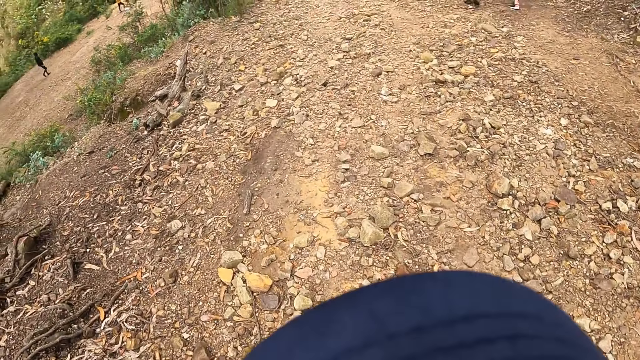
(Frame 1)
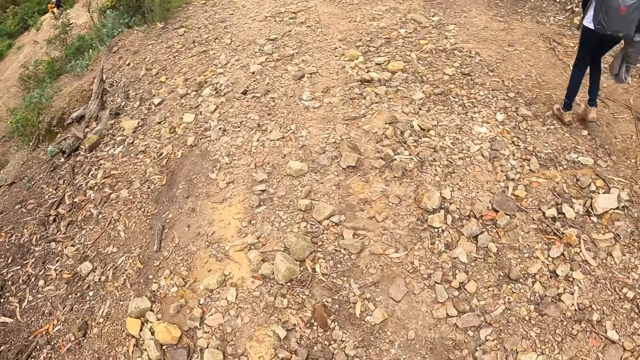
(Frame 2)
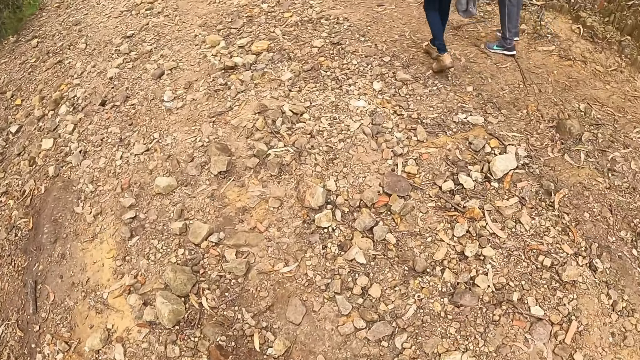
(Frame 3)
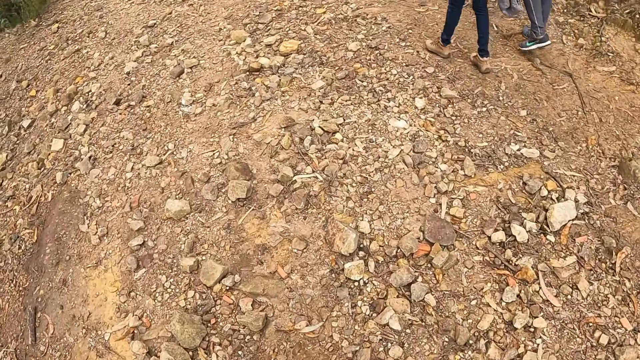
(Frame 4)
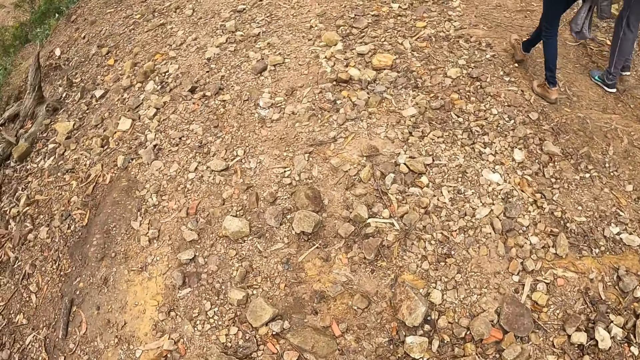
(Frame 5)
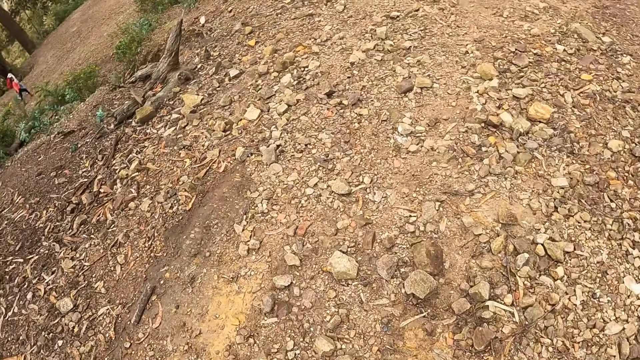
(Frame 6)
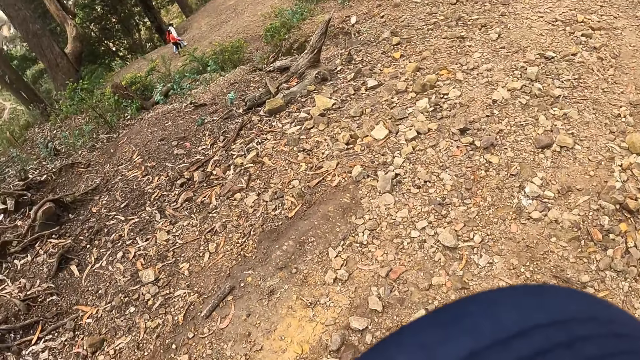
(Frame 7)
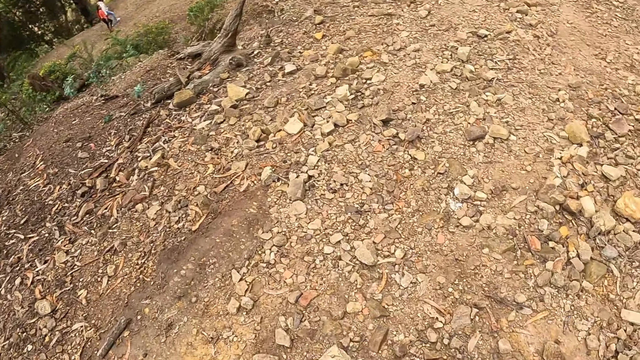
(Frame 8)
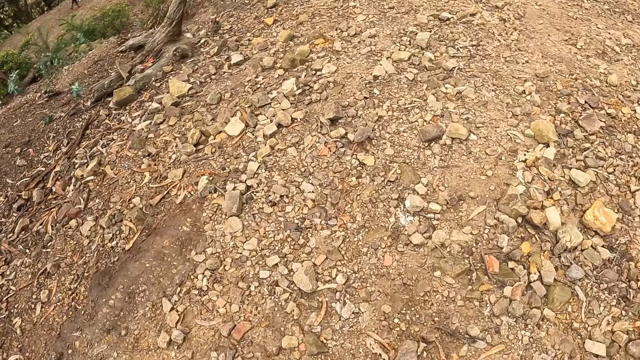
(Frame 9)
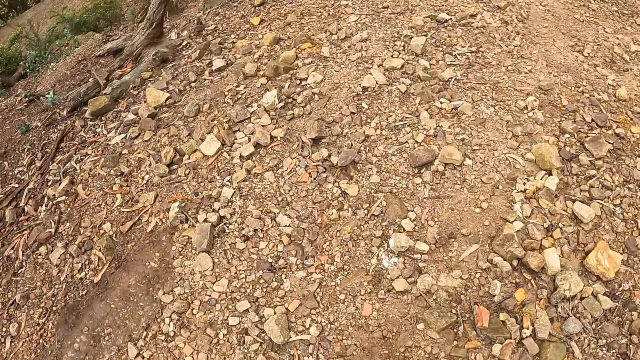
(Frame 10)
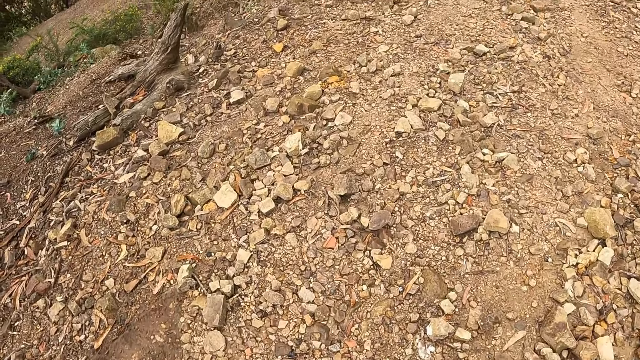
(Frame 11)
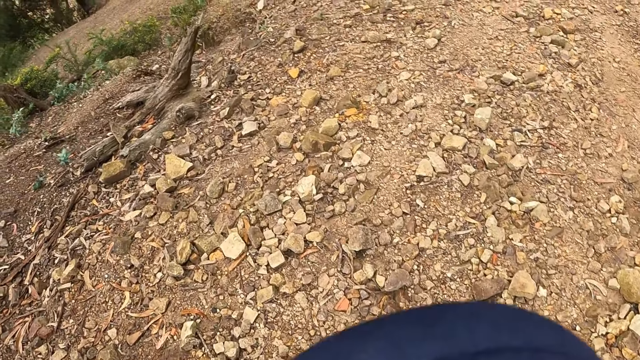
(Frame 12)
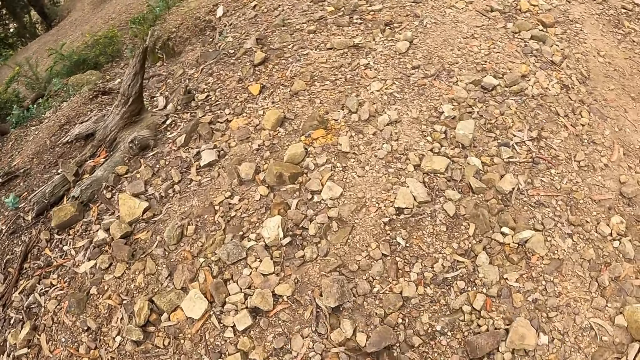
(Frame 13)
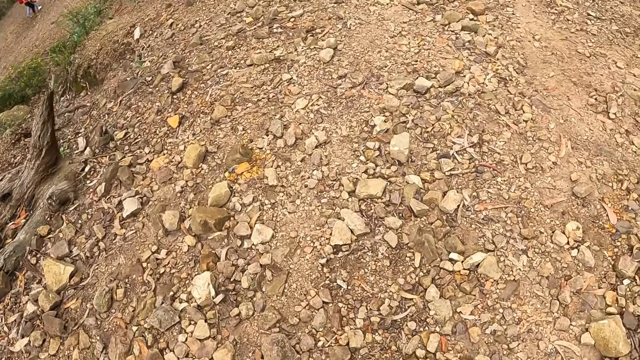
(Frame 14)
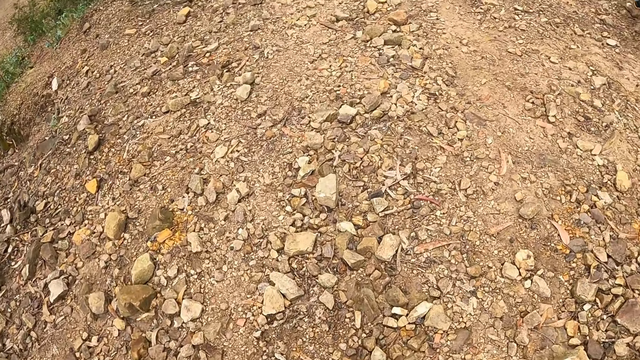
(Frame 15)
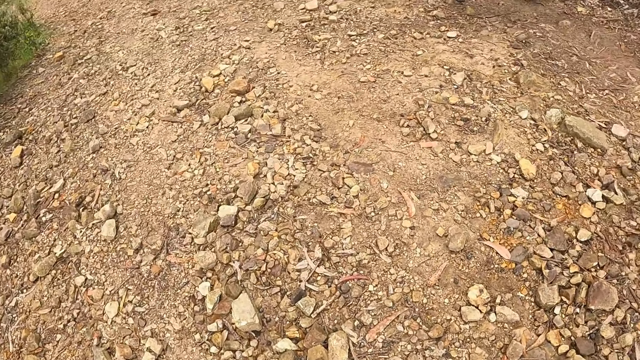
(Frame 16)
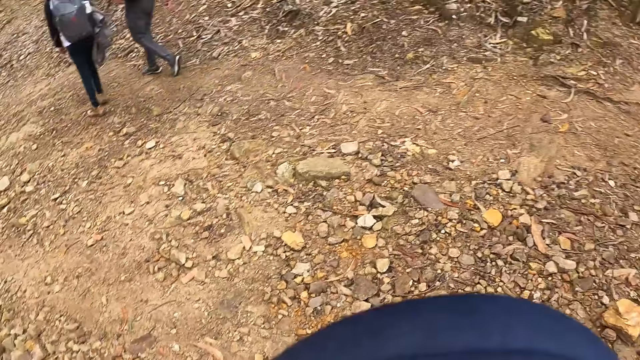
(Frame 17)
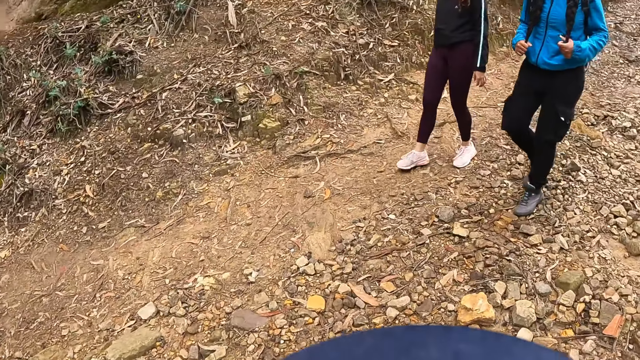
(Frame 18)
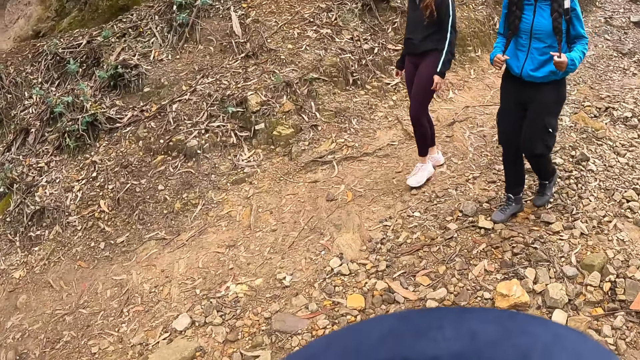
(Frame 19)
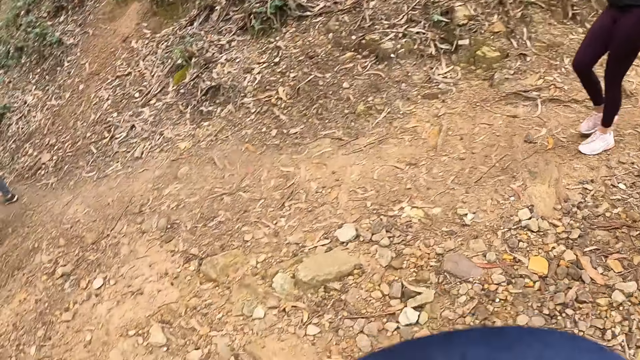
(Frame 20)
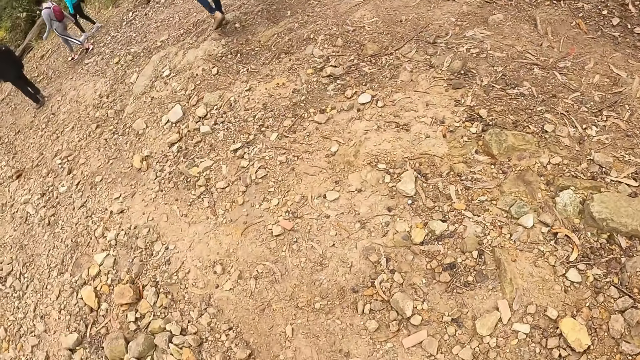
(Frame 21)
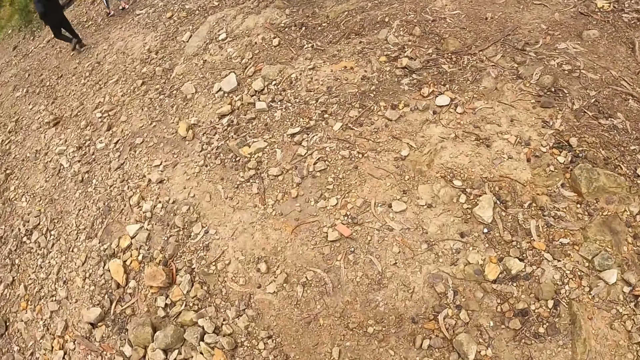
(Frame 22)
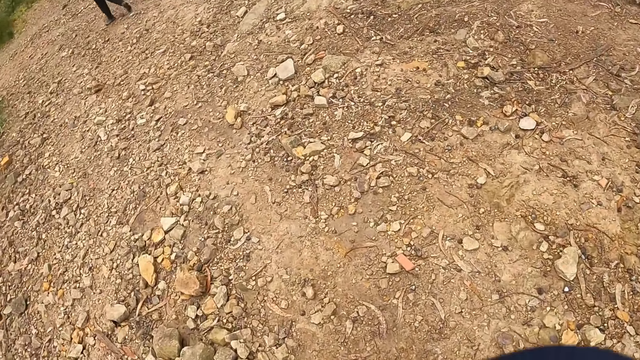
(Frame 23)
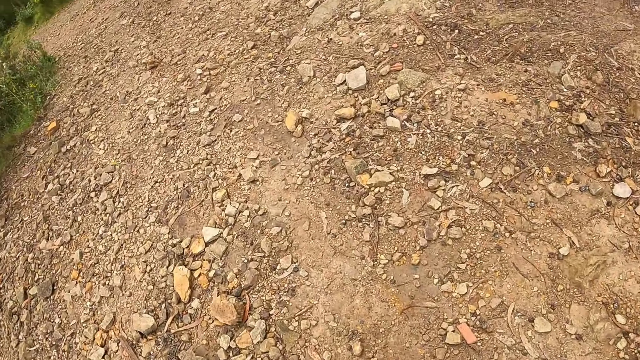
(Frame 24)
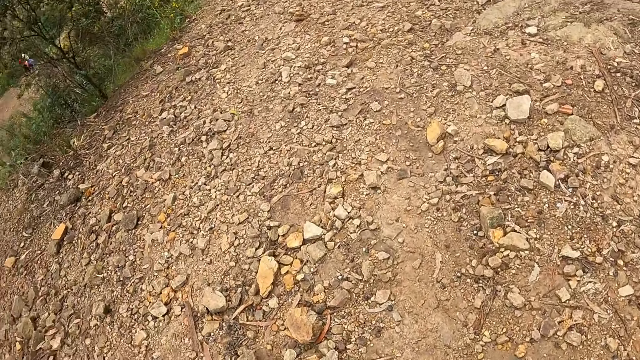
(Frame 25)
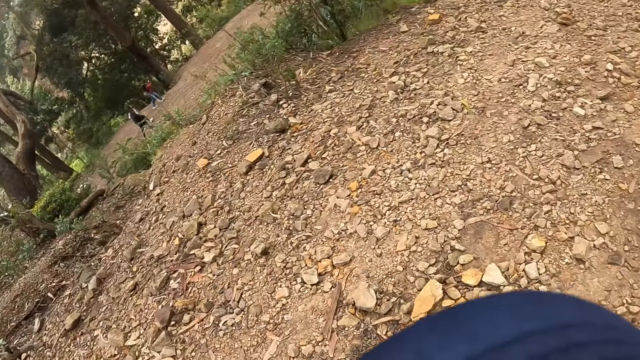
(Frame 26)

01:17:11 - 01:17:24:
A woman walks. The camera wearer walks. Another woman walks.

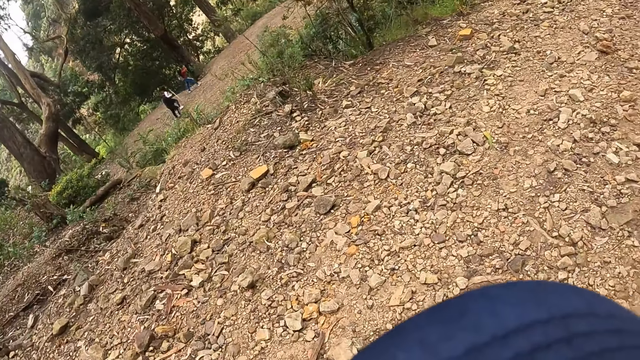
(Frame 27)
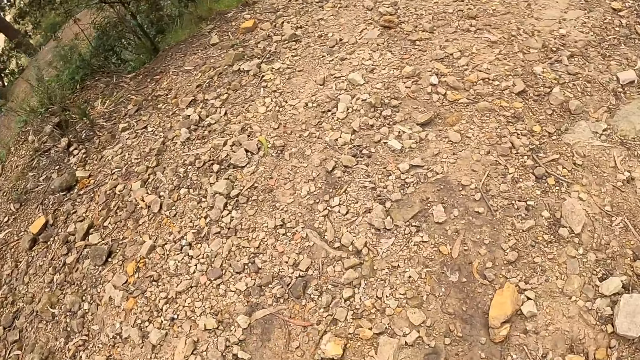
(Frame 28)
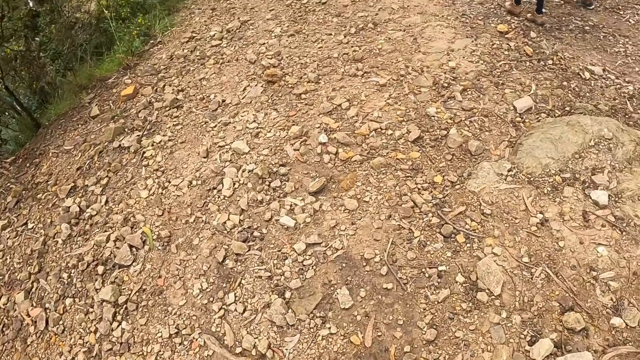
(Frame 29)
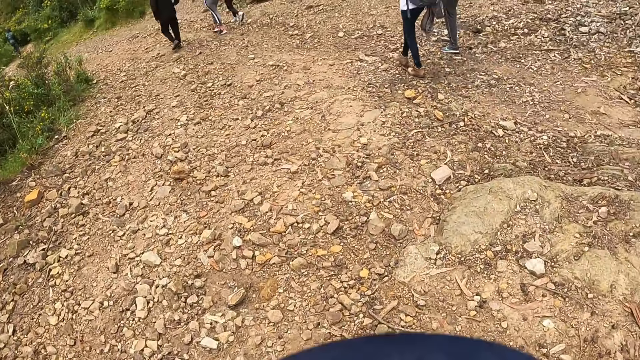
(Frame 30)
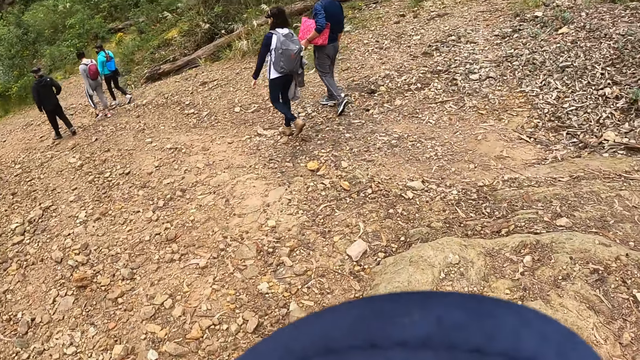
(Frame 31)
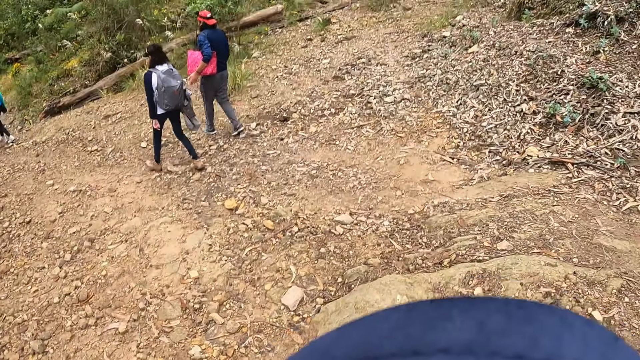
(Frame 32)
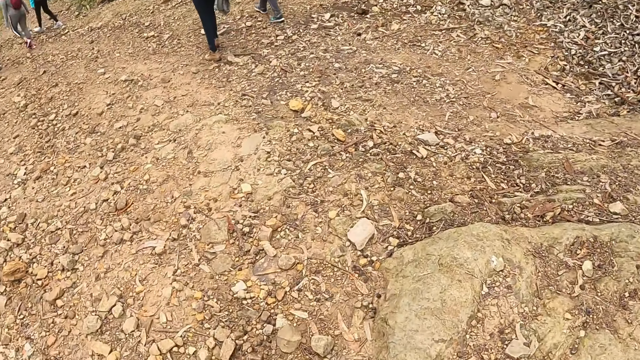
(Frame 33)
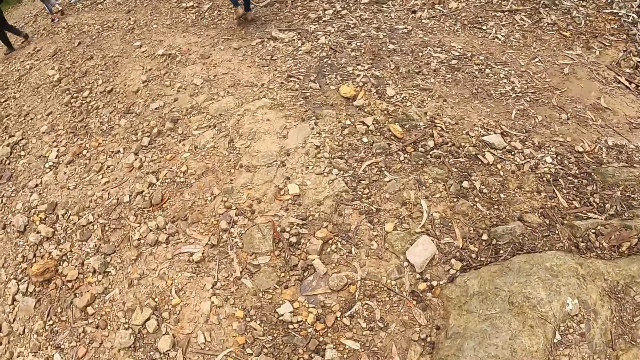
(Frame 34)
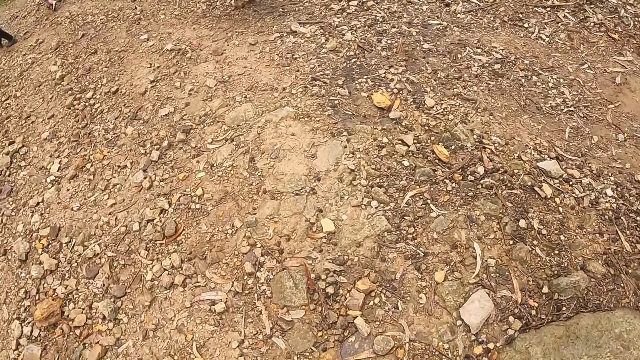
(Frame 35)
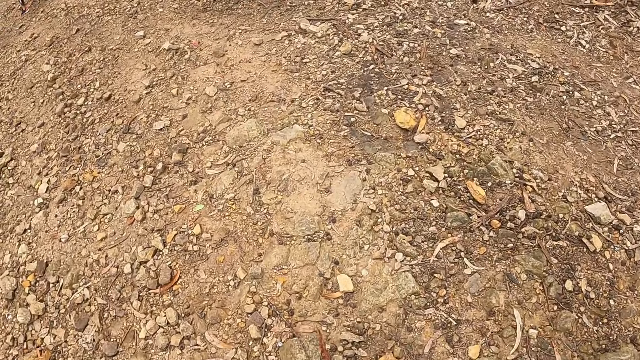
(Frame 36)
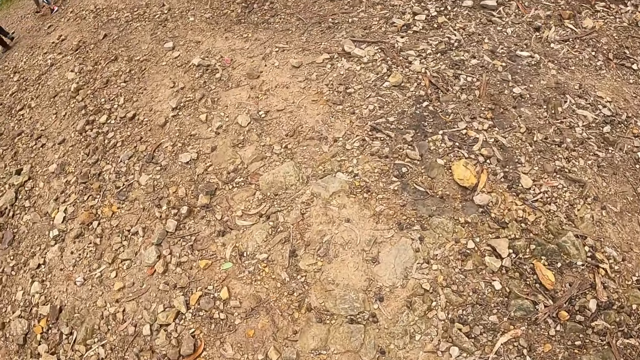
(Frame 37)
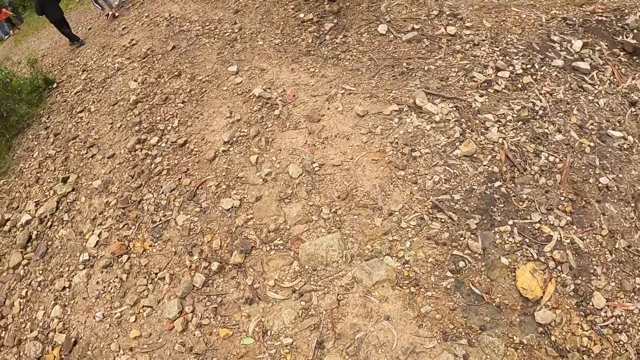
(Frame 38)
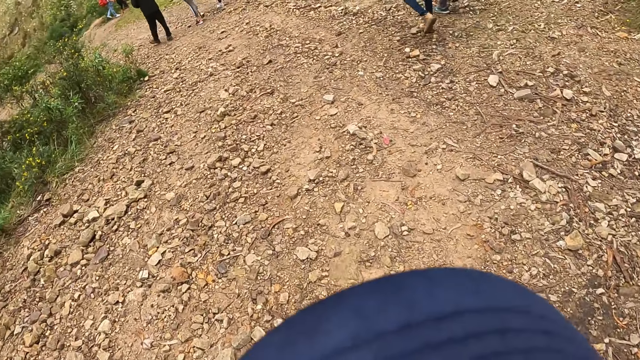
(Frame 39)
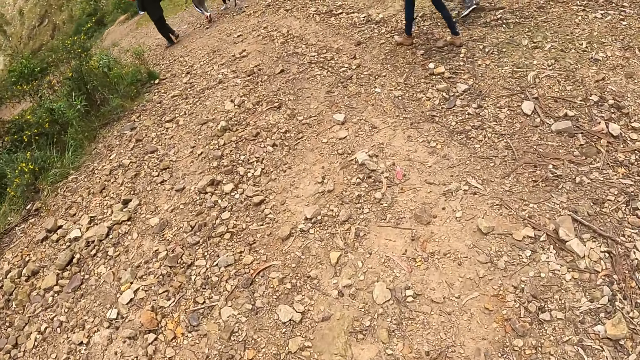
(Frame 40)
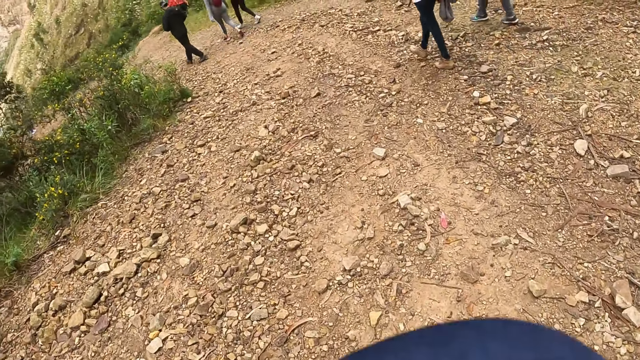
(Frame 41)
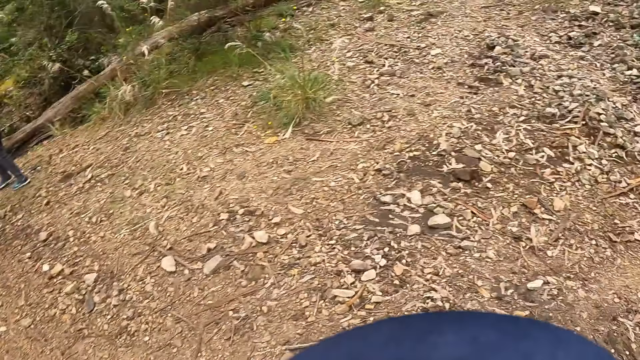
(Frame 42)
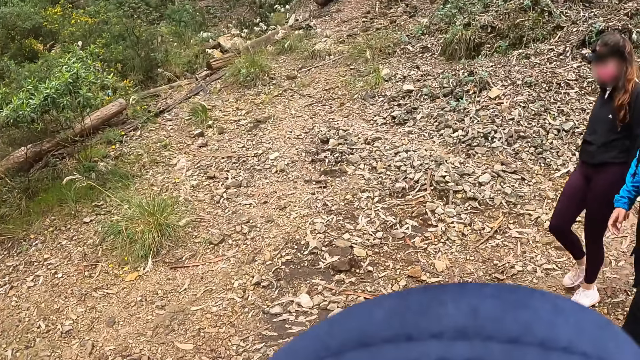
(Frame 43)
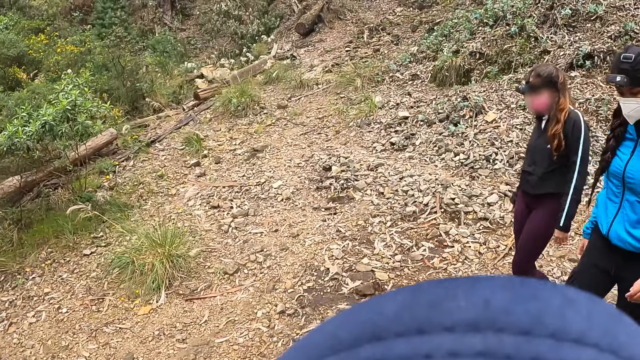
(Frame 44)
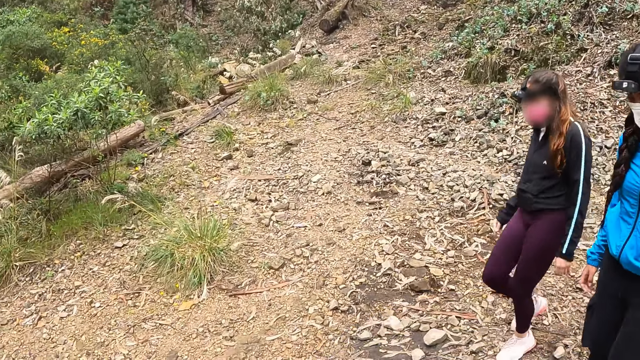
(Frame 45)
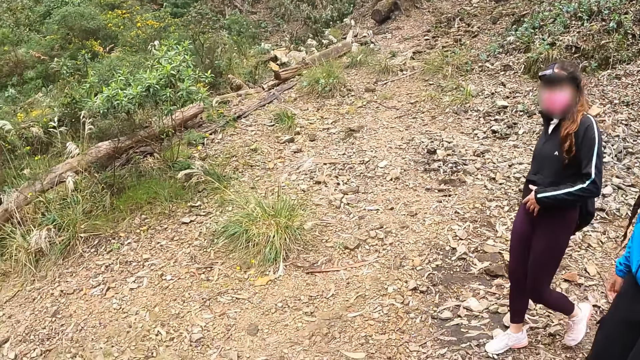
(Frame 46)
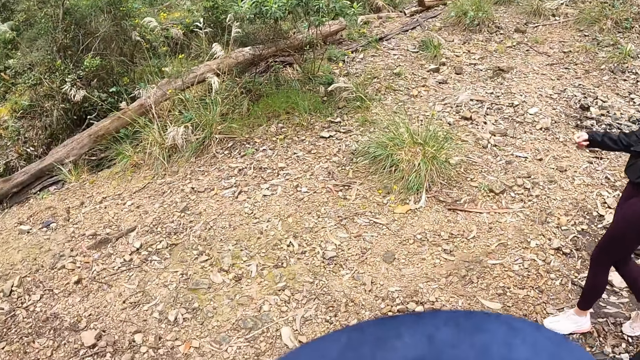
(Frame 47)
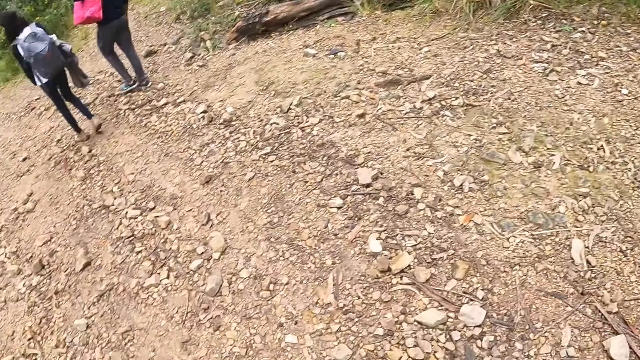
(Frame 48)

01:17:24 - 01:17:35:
A woman walks. The camera wearer walks. The woman walks.
